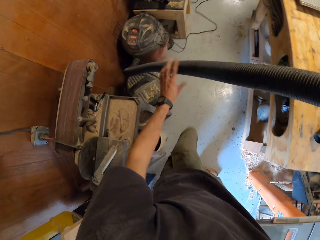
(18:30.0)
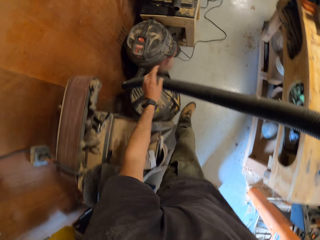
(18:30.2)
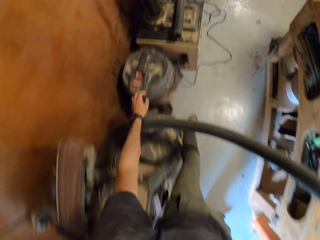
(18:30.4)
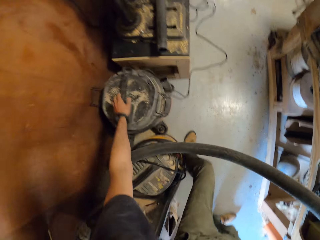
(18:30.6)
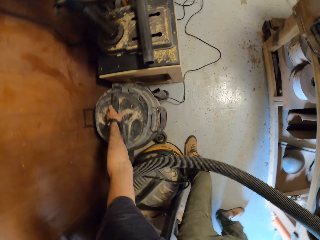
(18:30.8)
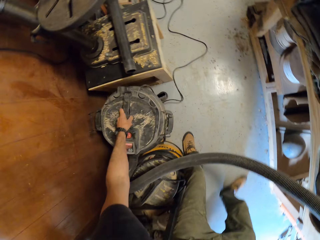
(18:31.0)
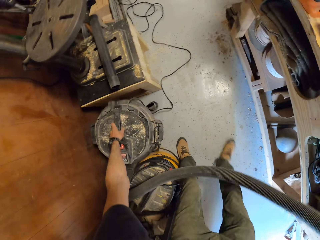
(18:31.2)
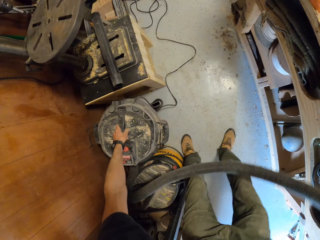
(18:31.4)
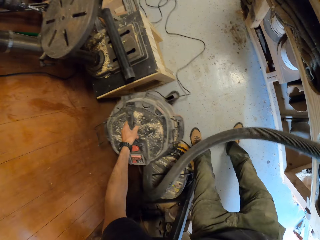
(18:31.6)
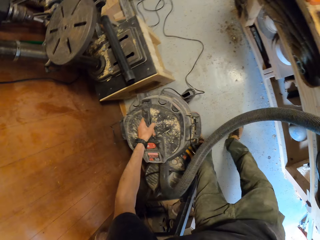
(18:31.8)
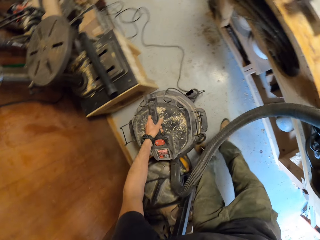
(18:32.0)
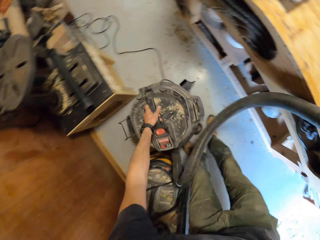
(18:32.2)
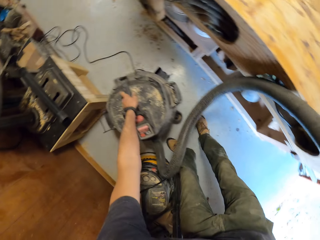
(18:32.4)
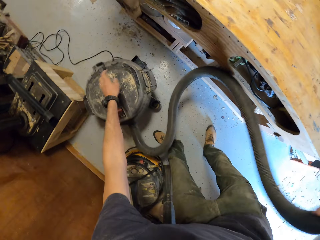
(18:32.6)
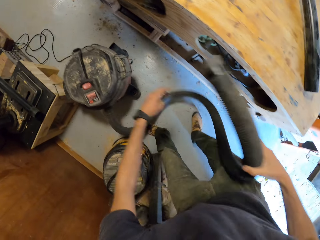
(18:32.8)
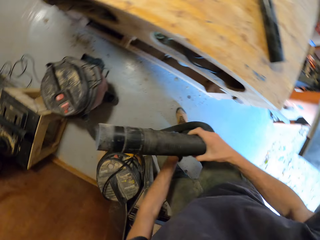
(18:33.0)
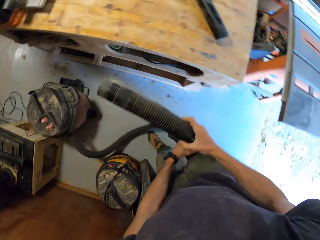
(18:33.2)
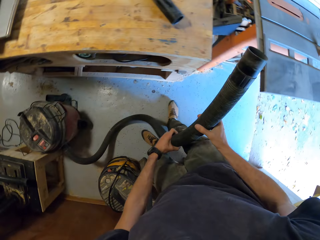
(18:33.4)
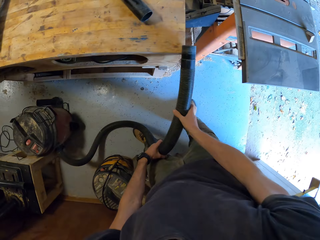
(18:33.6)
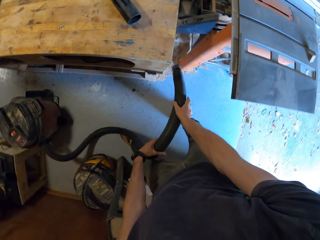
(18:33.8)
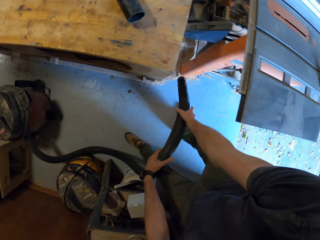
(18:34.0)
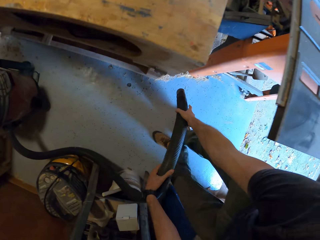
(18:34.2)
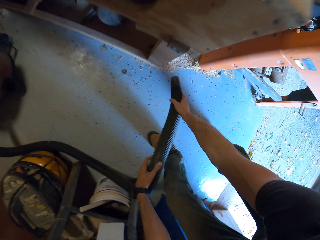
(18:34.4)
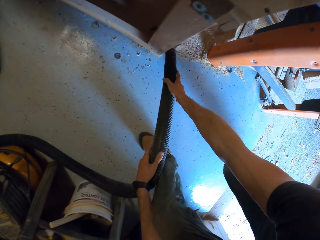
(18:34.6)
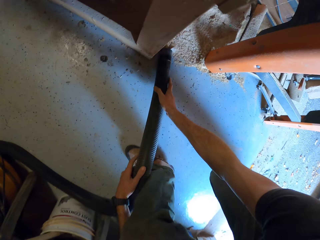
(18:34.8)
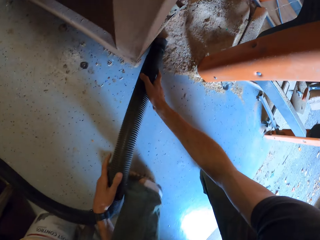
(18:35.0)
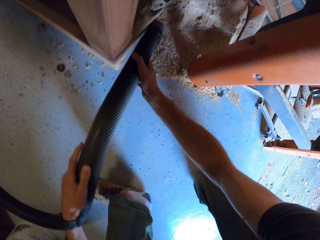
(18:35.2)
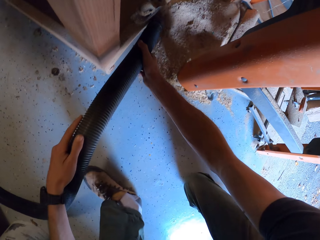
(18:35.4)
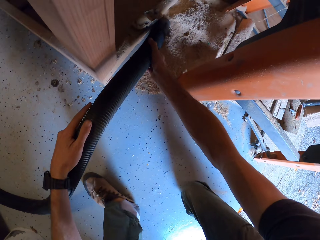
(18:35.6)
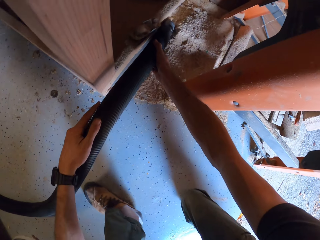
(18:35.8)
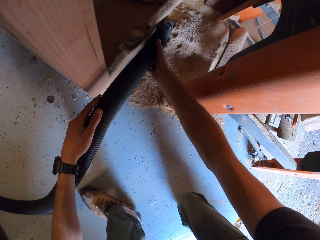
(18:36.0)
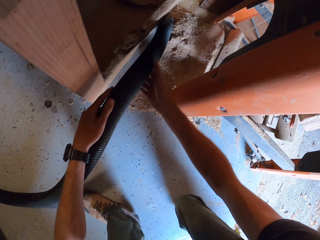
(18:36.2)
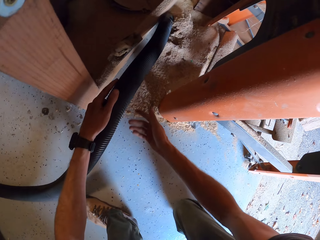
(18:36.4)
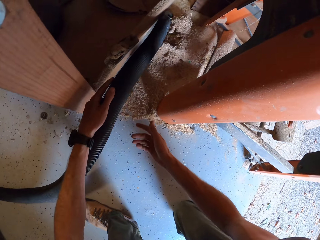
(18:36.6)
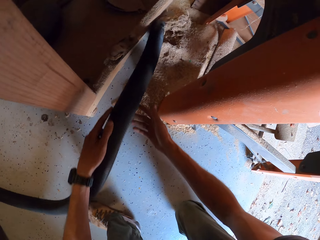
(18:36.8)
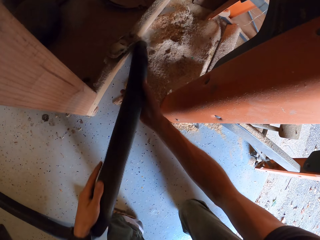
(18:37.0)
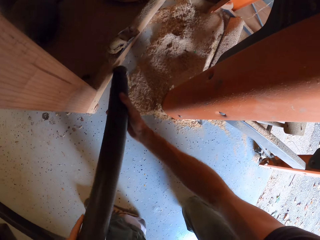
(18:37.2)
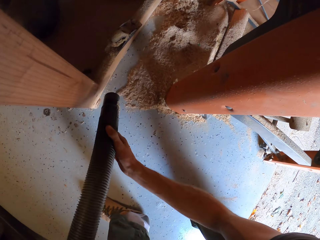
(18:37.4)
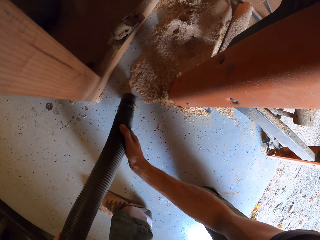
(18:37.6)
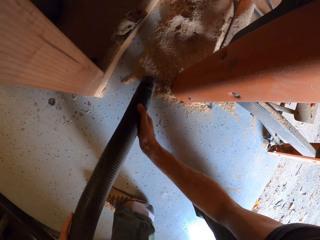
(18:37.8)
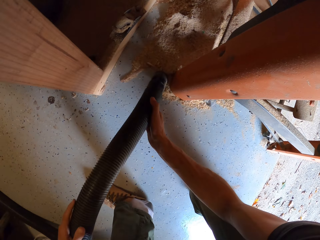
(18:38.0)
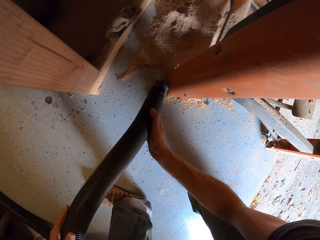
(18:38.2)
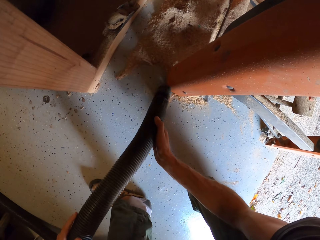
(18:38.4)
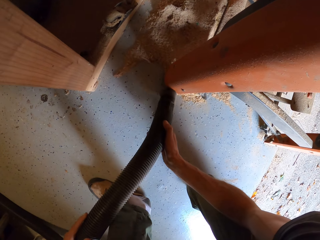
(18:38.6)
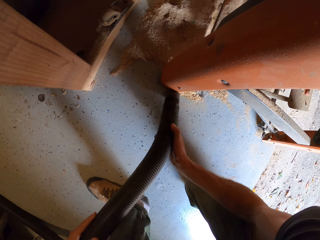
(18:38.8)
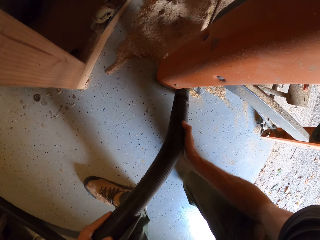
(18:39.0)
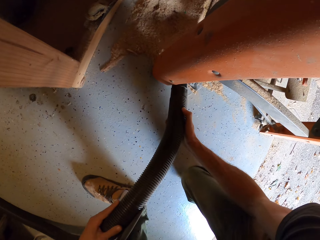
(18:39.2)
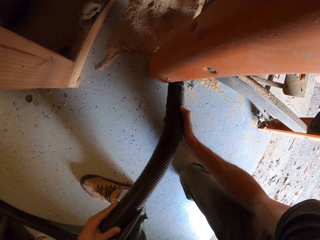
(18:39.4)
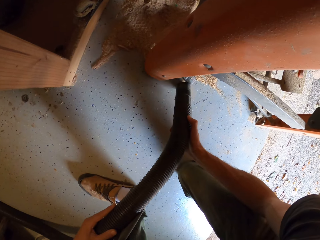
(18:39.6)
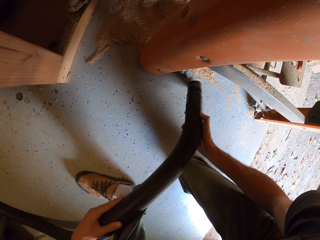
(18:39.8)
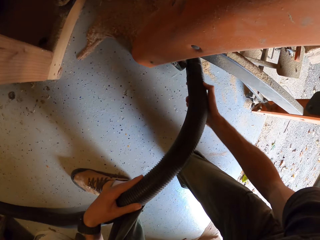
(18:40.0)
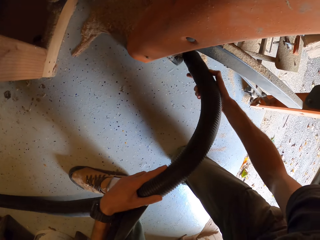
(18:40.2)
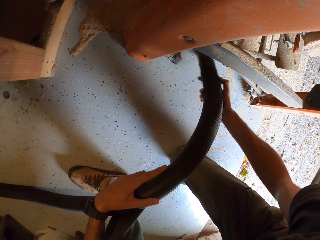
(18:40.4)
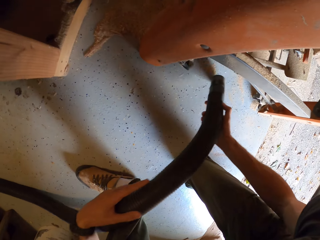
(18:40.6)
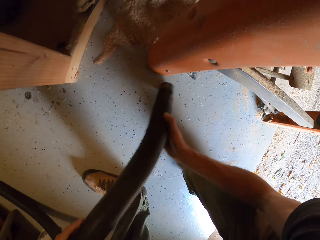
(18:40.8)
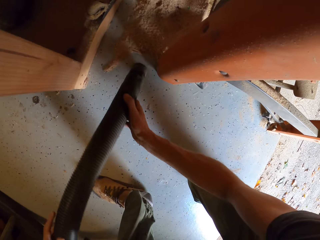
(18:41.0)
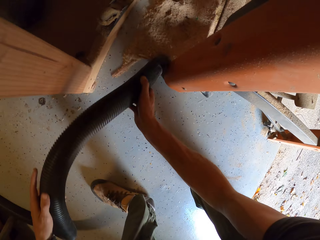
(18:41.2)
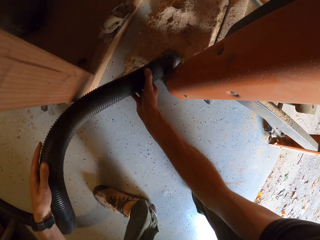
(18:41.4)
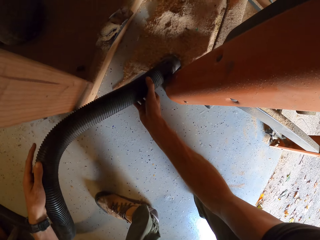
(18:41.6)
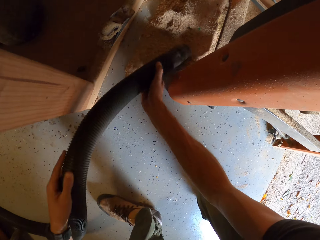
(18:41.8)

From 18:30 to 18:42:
The camera wearer moves the vacuum cleaner on the floor with his left hand. He lifts the vacuum cleaner and puts the vacuum cleaner on the floor. He holds a vacuum cleaner pipe. He cleans off wood dust on the floor with the vacuum cleaner nozzle.

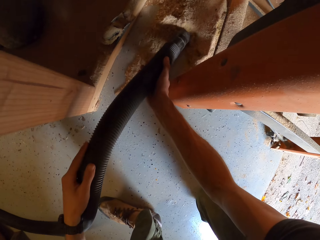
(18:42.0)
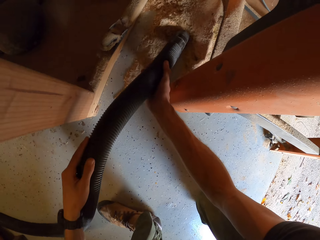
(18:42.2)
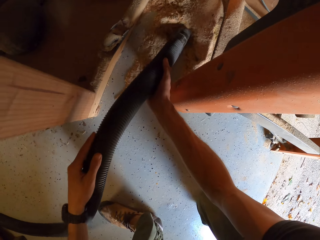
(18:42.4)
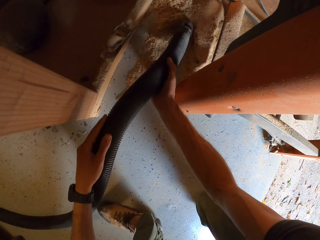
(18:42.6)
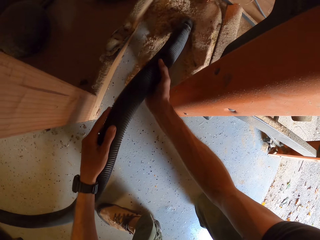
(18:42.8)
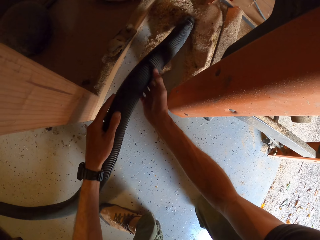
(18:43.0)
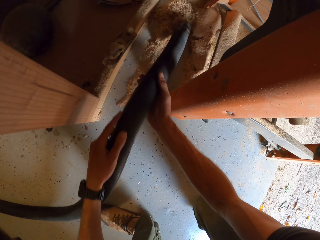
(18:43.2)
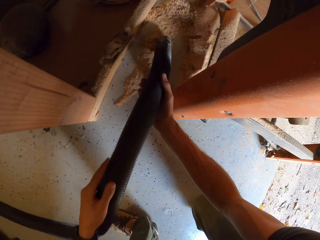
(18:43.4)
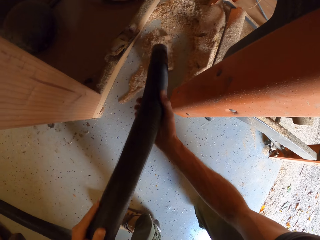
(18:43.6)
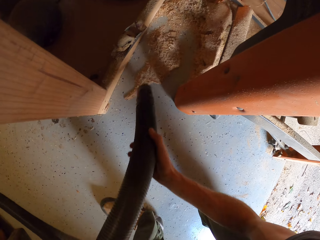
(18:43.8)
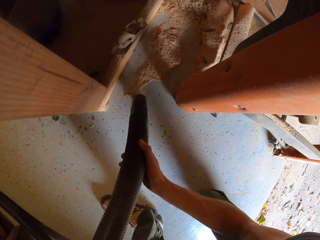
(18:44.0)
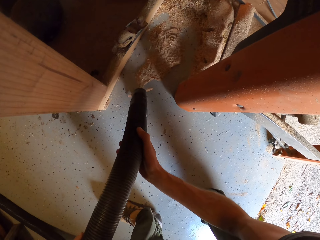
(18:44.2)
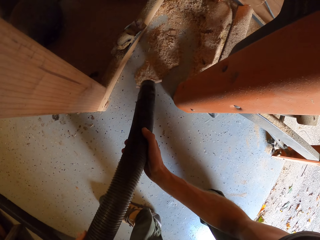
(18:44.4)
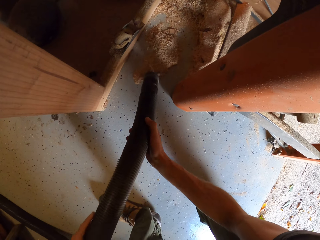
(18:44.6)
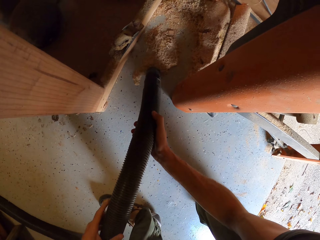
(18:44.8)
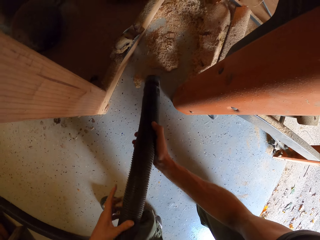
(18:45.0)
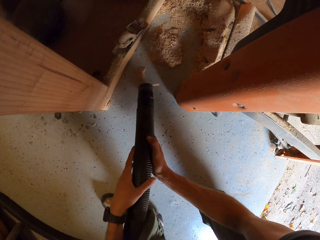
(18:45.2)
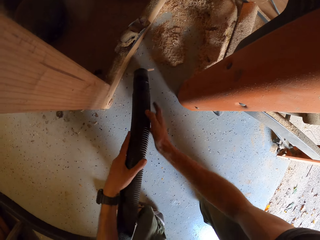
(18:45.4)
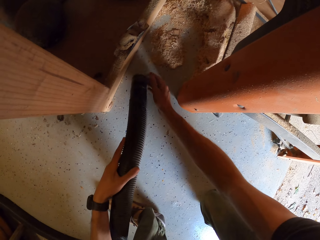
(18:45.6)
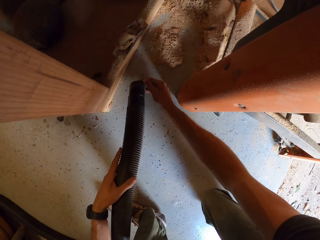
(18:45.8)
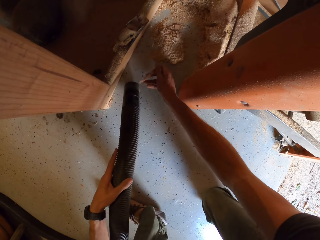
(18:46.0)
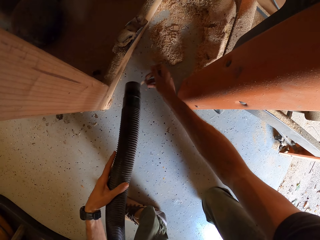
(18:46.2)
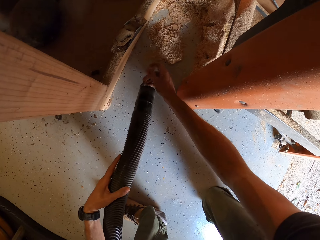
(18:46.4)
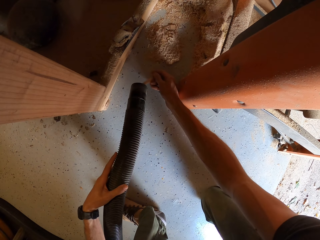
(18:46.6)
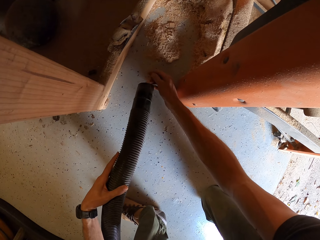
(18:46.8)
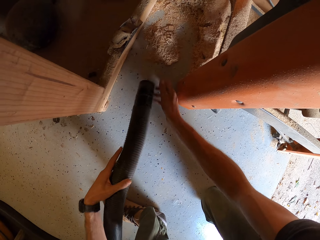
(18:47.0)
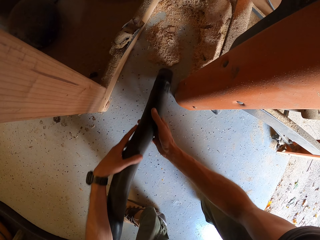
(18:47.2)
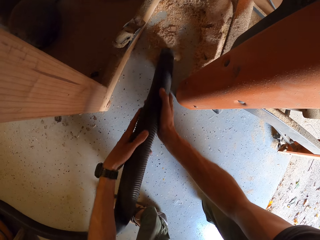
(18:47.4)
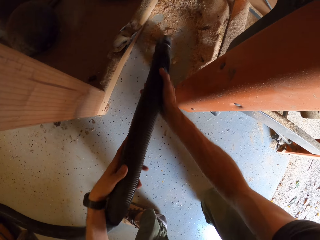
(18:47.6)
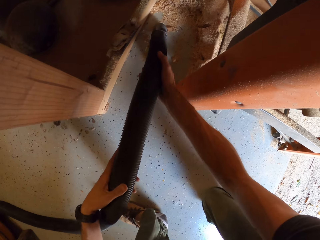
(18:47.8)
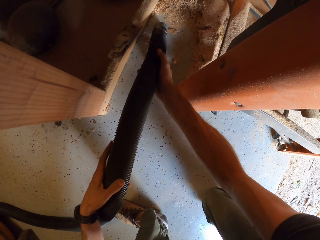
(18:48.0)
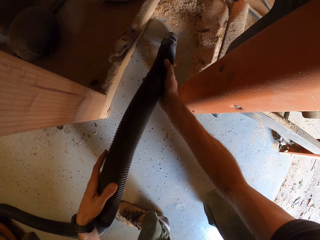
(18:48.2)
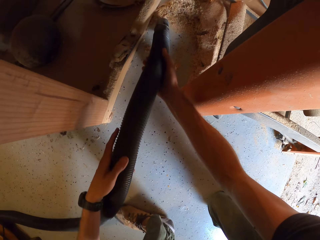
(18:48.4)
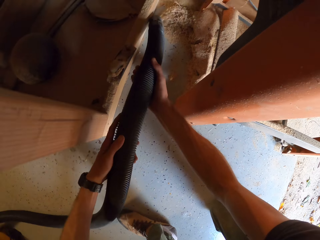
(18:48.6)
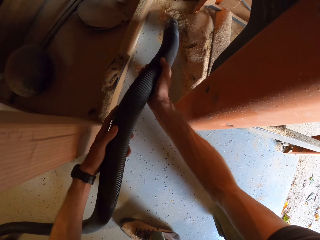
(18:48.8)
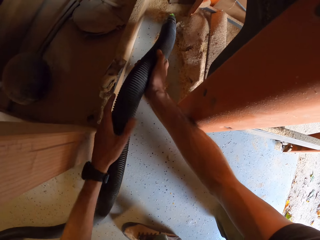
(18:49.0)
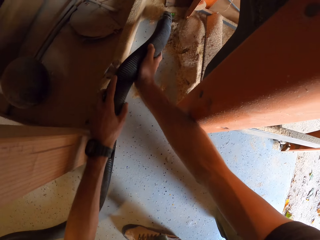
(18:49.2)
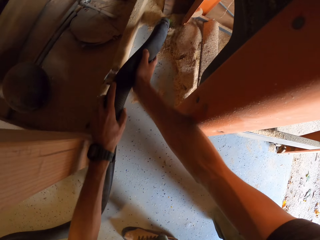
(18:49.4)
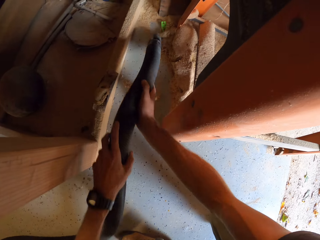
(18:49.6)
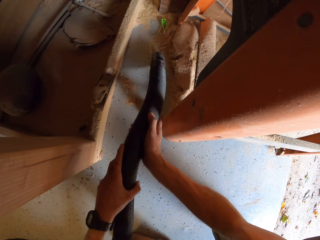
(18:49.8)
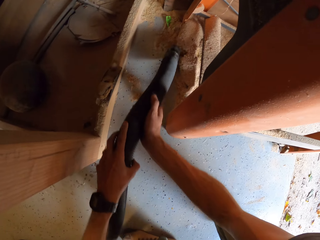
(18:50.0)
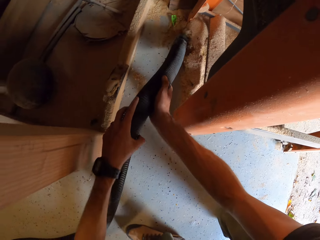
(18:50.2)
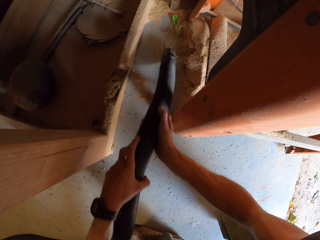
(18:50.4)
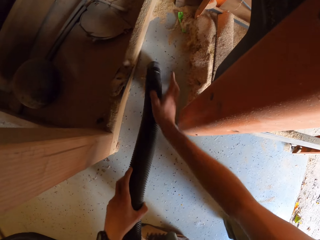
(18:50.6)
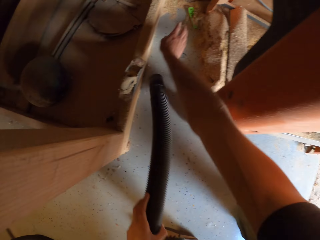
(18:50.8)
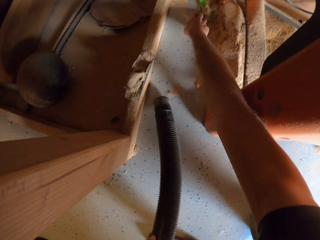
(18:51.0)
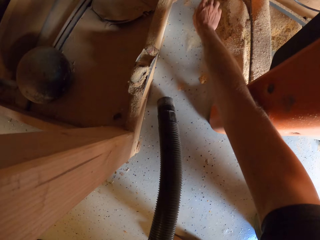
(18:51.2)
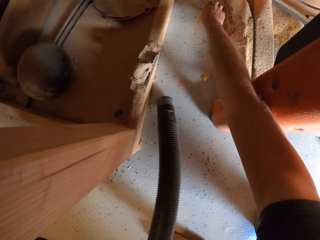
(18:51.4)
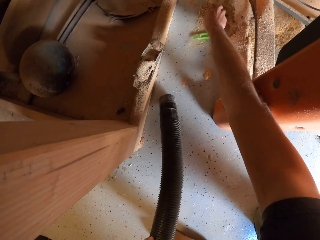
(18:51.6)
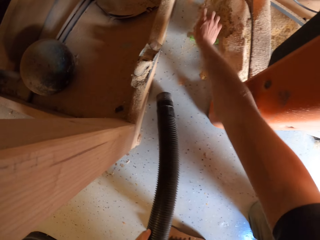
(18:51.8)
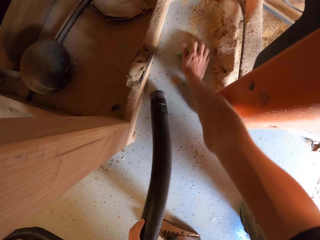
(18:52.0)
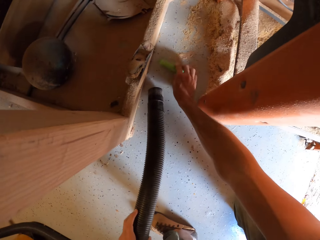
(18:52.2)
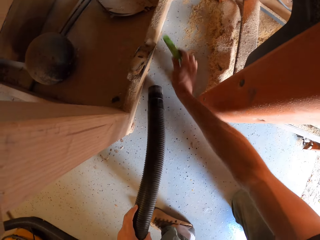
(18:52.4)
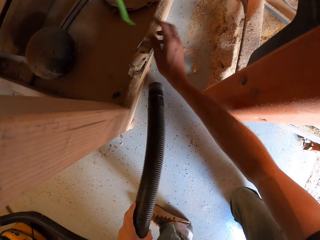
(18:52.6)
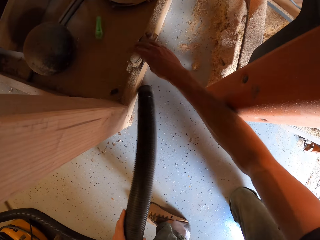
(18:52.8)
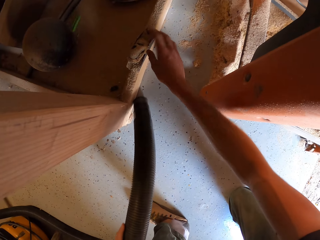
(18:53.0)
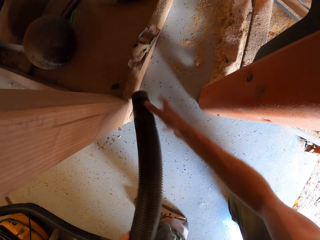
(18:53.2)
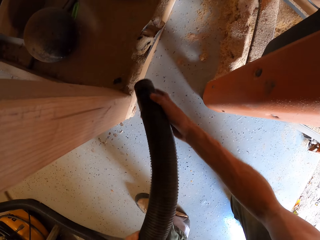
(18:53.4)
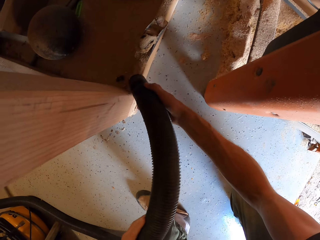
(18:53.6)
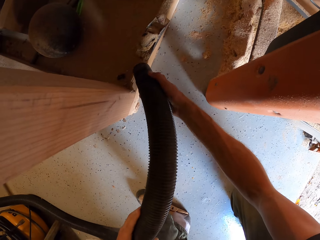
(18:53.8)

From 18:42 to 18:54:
The camera wearer touches a piece of wood on a vacuum cleaner pipe. They clean the saw dust on the floor with the vacuum cleaner pipe. They pick a plastic from the floor and throw the plastic under a table.
